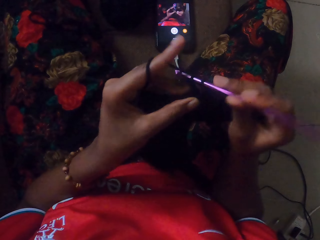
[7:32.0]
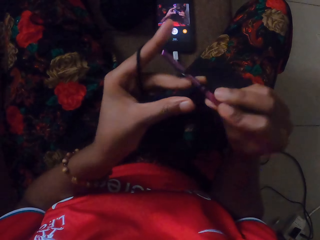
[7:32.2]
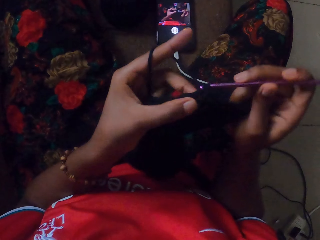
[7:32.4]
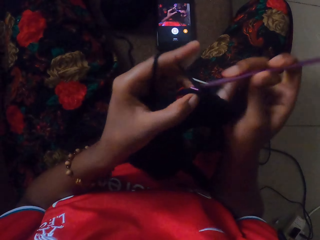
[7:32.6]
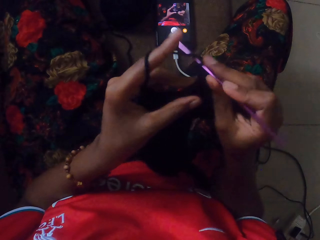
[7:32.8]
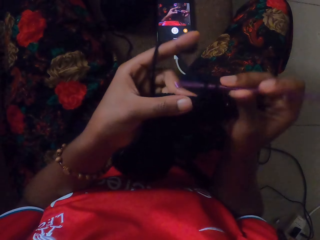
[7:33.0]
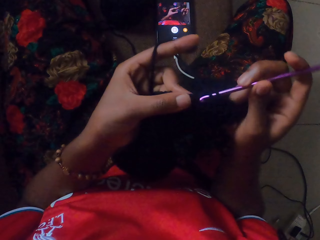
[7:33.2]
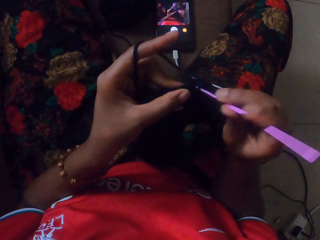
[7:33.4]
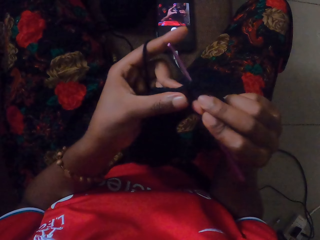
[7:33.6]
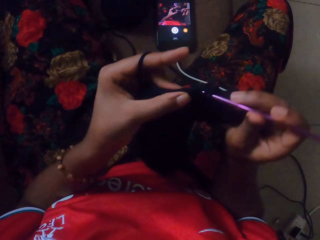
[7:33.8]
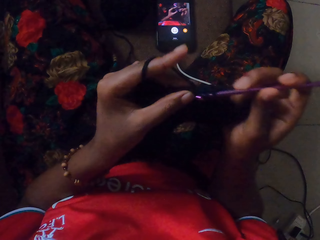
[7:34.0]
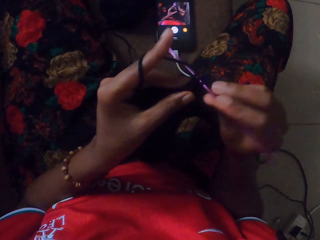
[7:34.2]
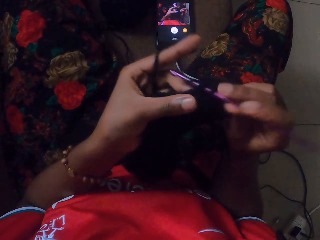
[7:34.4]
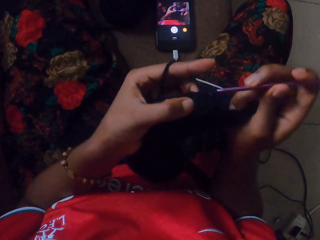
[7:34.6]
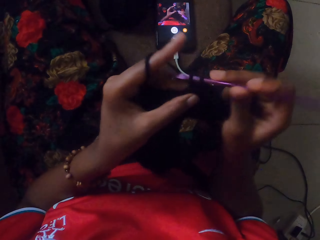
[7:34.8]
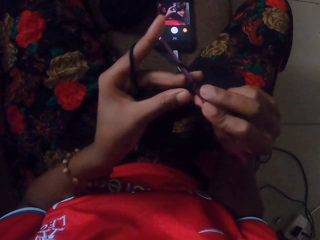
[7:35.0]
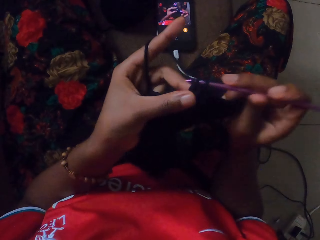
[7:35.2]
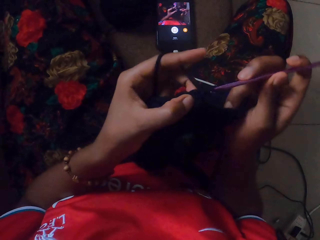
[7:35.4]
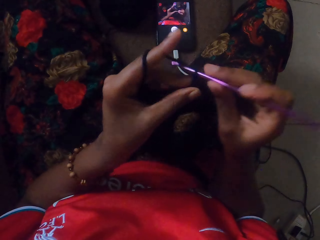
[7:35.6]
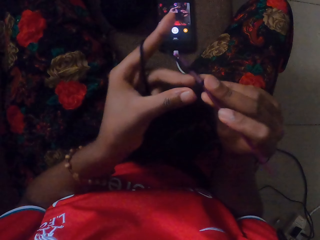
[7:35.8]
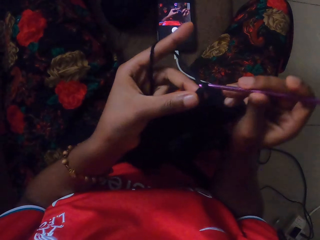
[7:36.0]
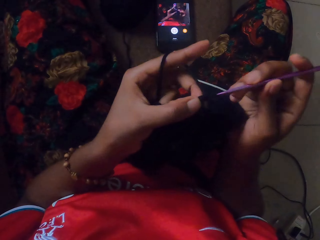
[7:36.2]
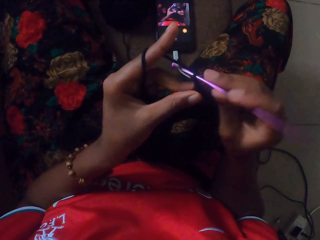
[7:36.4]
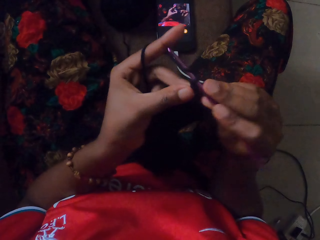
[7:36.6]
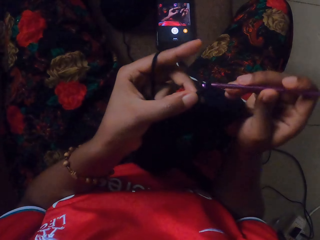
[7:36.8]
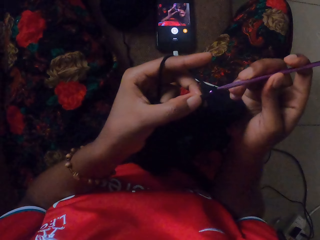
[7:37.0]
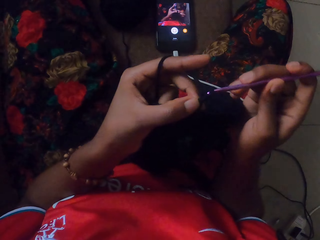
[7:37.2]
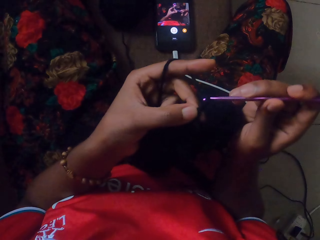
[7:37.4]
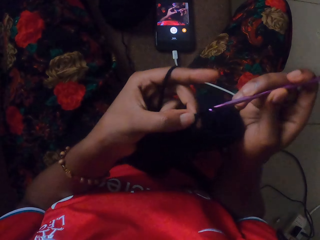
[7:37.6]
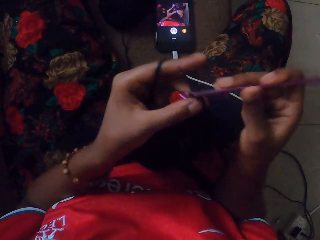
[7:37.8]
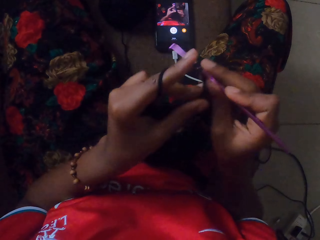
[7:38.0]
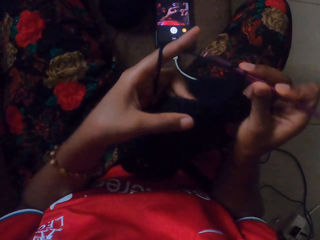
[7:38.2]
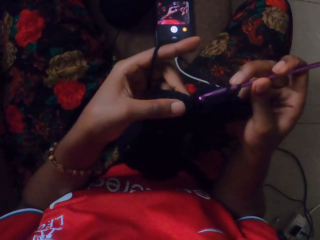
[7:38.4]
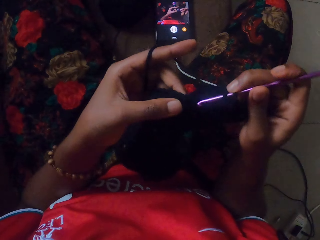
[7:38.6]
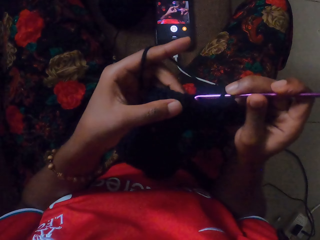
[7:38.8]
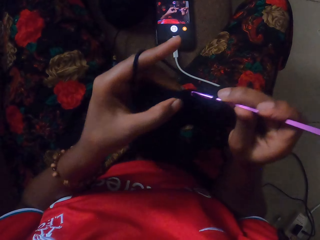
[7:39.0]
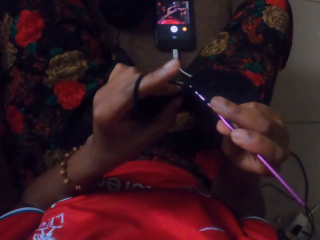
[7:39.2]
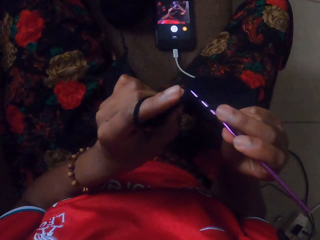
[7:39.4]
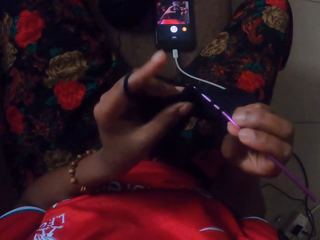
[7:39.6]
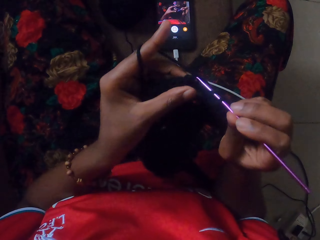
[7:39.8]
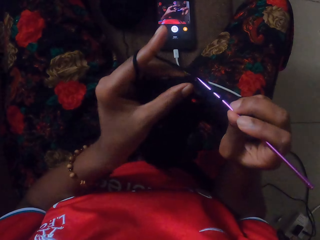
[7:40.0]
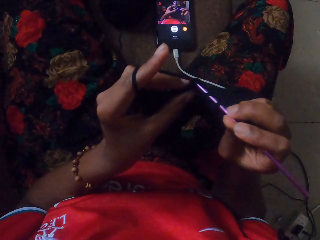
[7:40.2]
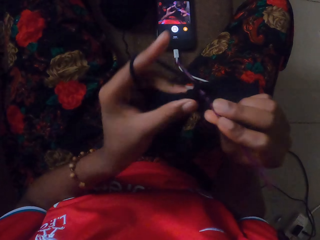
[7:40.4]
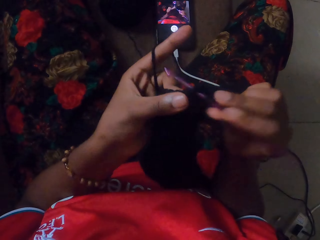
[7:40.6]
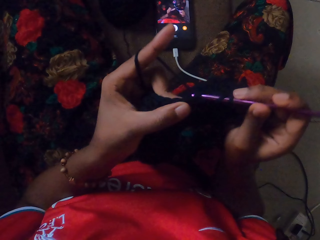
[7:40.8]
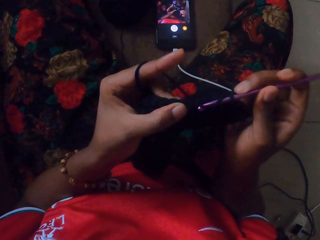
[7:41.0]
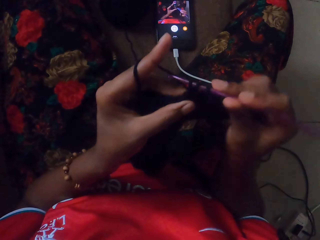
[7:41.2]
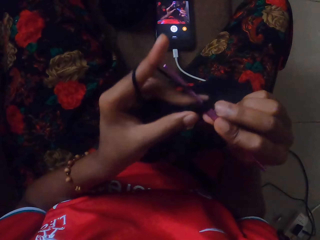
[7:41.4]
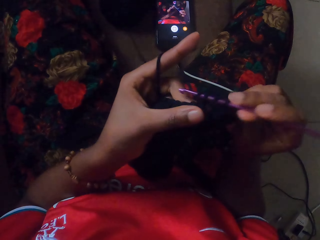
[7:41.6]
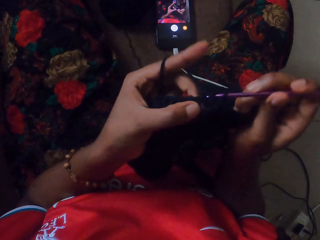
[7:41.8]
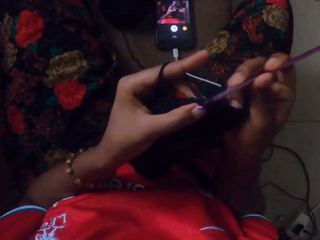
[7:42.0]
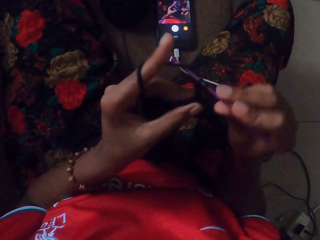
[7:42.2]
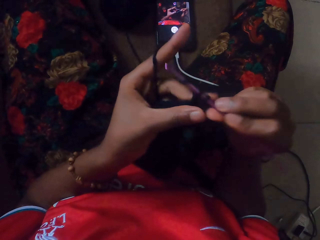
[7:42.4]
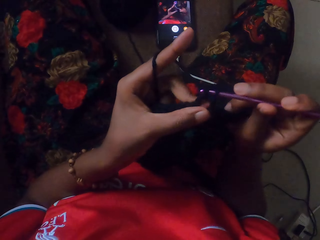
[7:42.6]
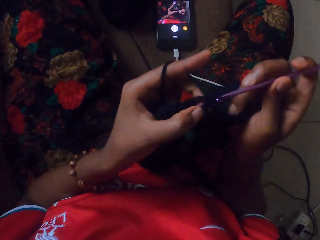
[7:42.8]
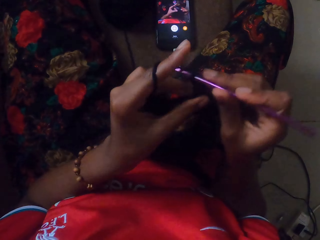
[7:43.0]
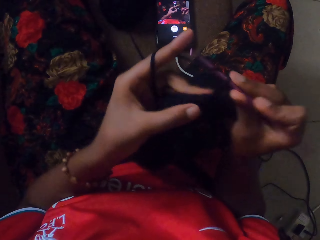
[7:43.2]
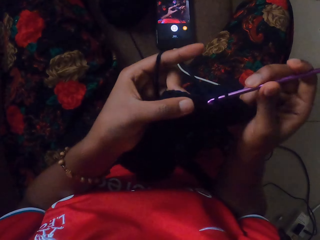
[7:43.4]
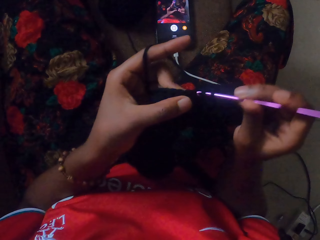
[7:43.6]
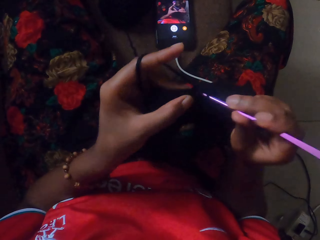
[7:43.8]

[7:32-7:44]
The camera wearer stares at the garment. They knit the garment.

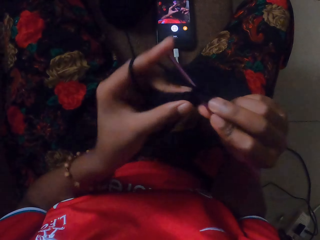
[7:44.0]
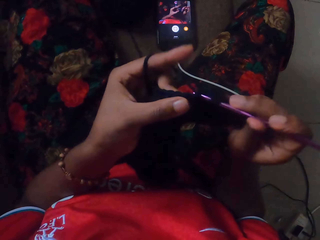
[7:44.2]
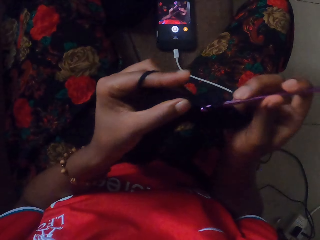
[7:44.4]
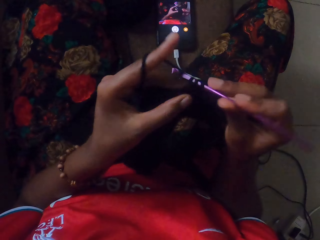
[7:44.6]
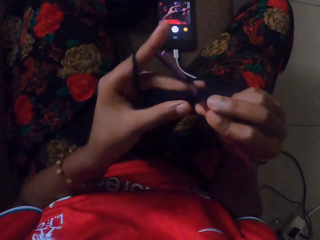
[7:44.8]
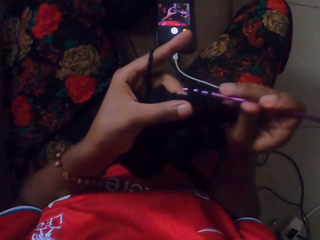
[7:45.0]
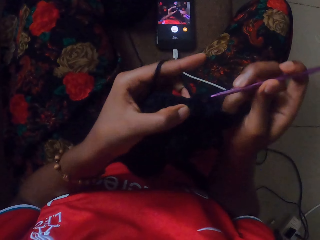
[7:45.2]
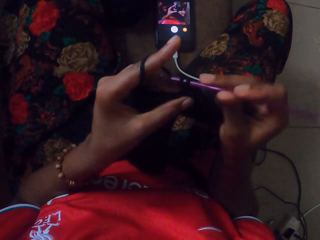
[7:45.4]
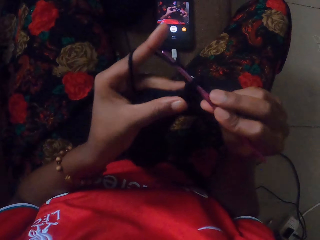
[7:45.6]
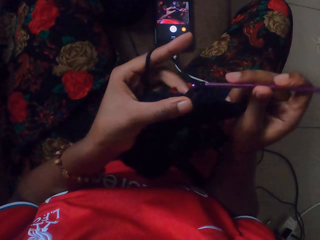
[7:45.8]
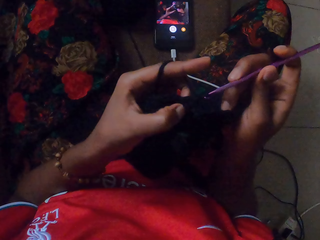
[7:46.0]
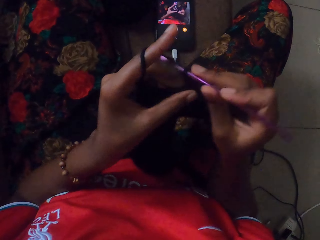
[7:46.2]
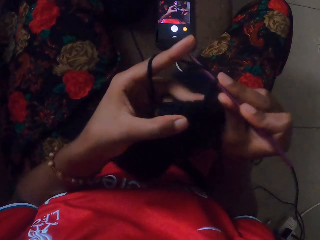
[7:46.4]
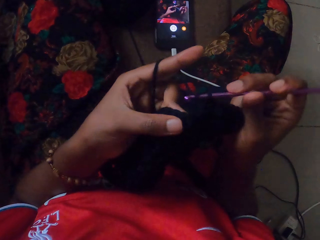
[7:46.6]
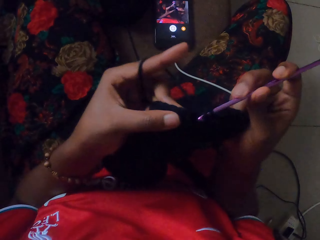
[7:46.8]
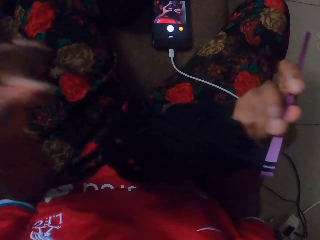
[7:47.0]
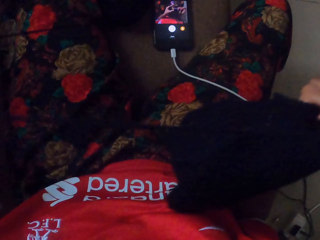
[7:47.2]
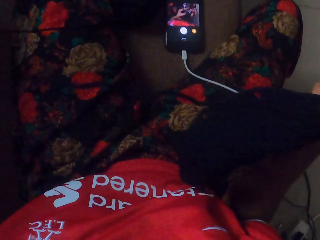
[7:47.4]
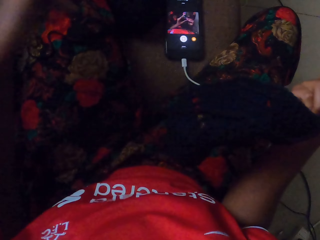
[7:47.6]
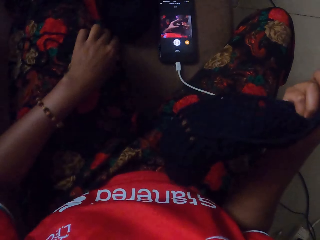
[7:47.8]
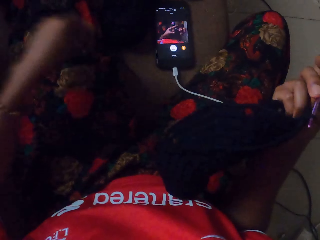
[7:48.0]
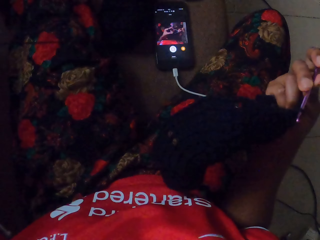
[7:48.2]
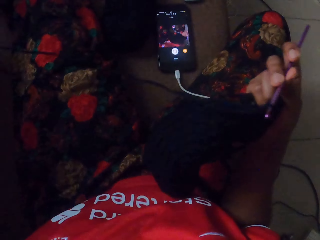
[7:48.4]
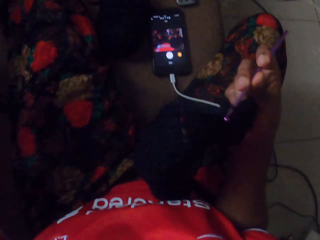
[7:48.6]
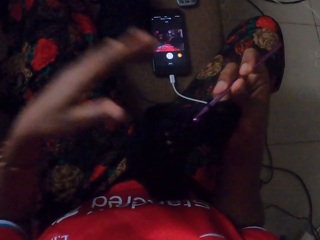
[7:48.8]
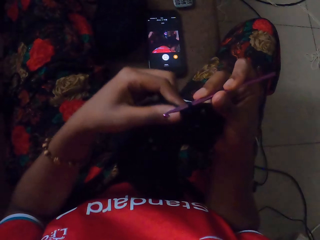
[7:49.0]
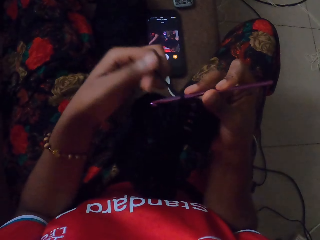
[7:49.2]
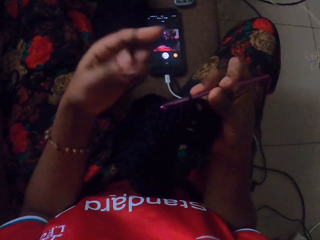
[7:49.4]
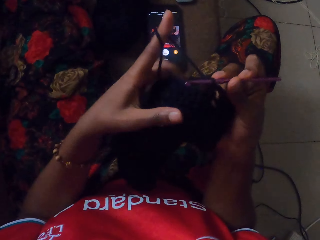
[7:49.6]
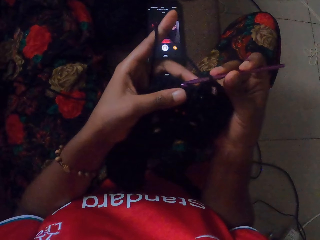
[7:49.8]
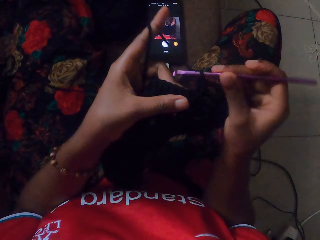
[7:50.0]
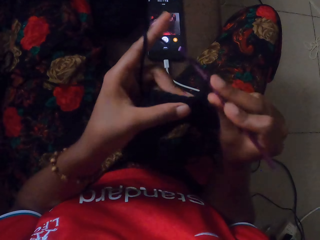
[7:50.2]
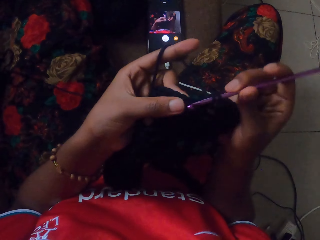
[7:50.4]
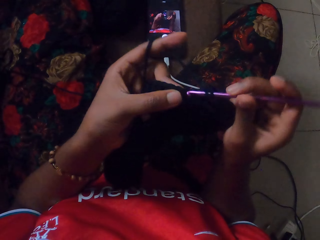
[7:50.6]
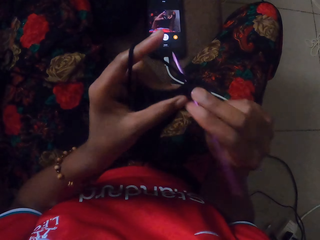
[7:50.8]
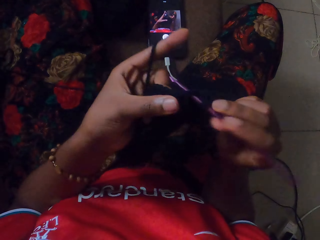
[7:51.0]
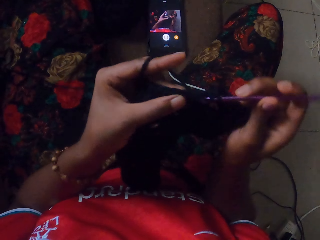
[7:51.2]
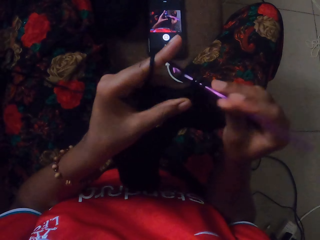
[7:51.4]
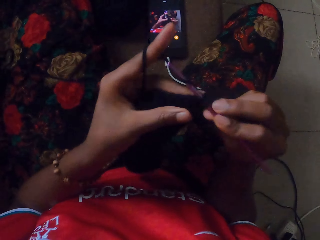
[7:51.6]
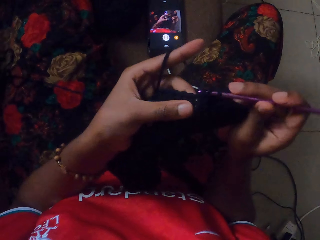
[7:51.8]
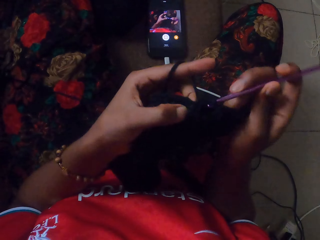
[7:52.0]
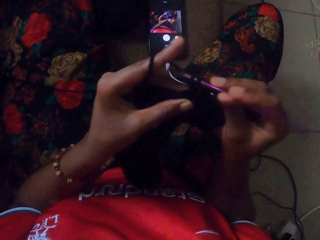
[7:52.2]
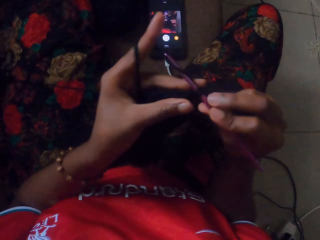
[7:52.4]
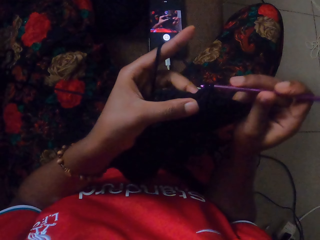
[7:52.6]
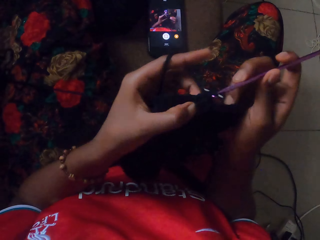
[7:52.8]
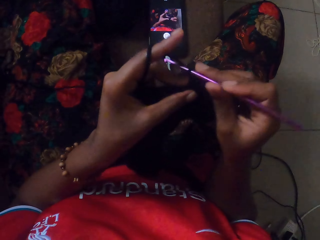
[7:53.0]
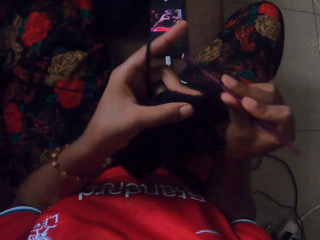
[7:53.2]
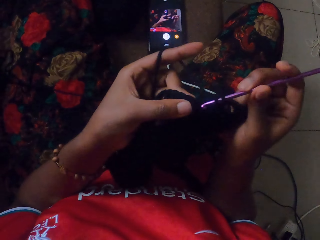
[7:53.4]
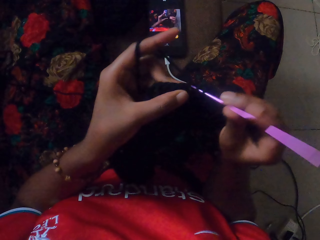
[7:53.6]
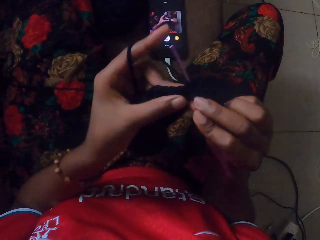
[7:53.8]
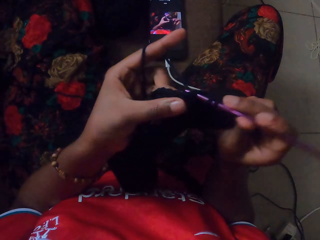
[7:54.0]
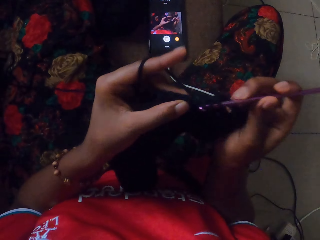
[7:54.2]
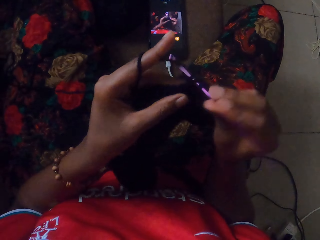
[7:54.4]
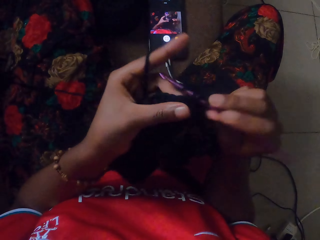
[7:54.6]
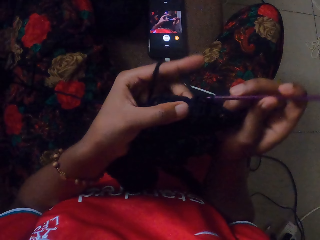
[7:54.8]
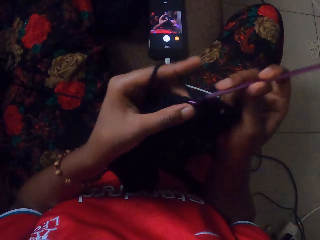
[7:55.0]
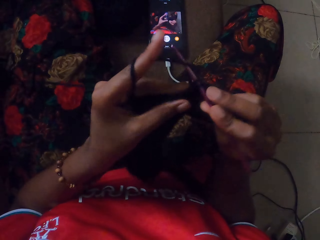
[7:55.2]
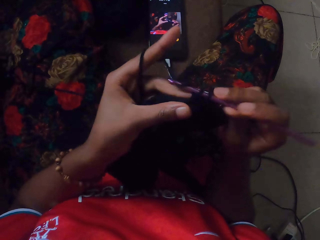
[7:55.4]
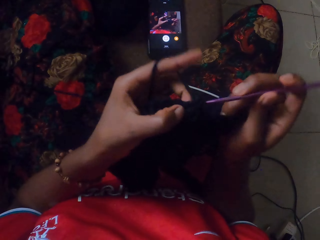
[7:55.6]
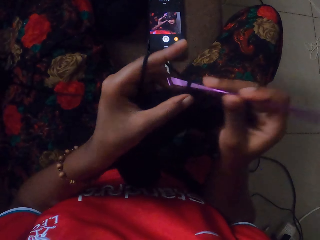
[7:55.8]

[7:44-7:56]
The camera wearer stretches out the string of yarn with her left hand. She pulls out the string of yarn from the bundle on the floor with her left hand. She grabs the string of yarn with her left hand. She swirls the yarn on her left index finger. She crochets the yarn in both hands with the crochet hook in her right hand.
